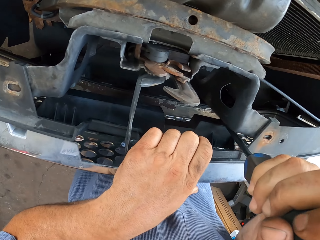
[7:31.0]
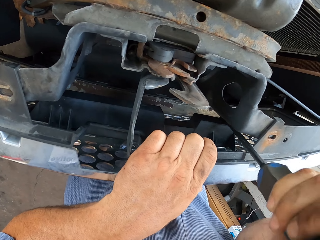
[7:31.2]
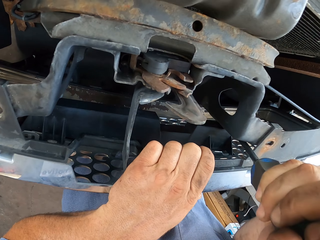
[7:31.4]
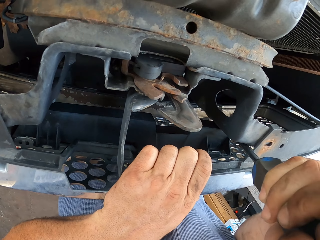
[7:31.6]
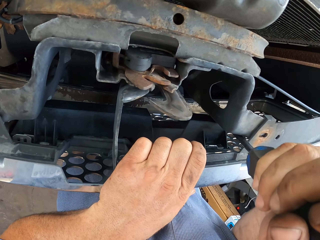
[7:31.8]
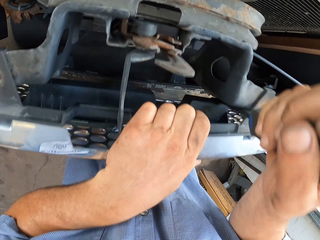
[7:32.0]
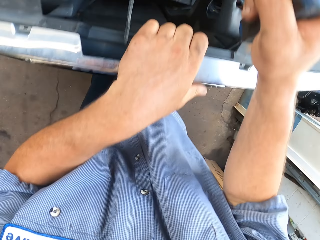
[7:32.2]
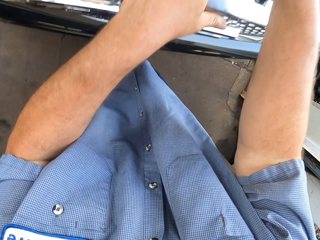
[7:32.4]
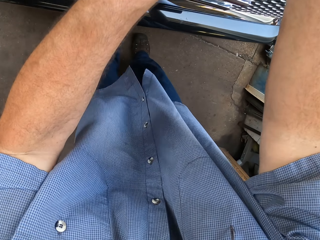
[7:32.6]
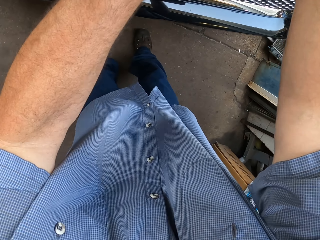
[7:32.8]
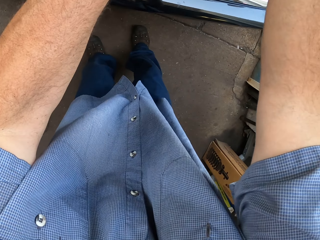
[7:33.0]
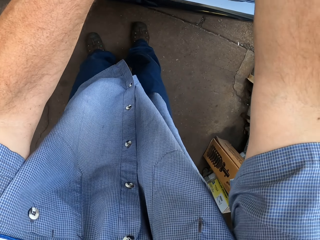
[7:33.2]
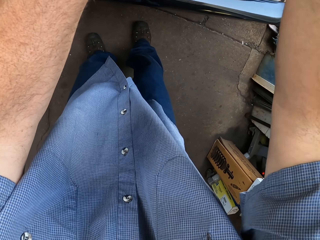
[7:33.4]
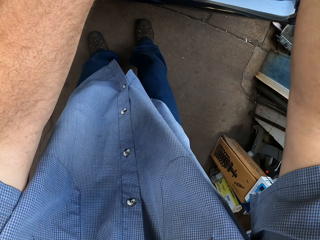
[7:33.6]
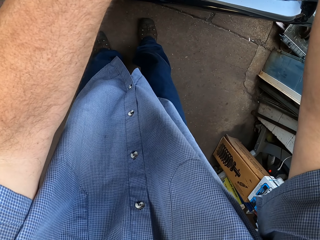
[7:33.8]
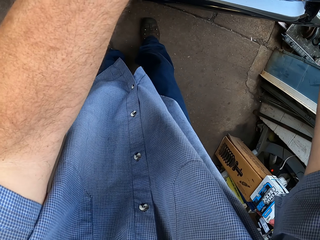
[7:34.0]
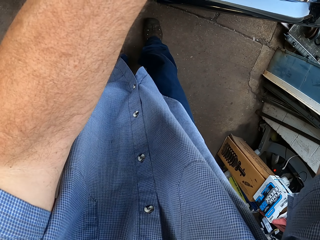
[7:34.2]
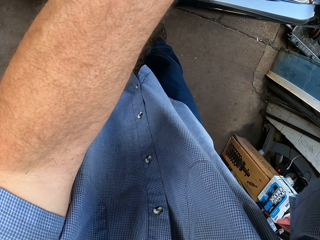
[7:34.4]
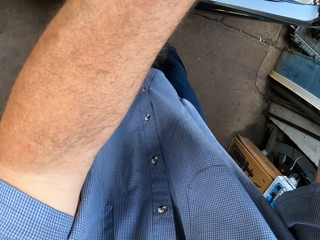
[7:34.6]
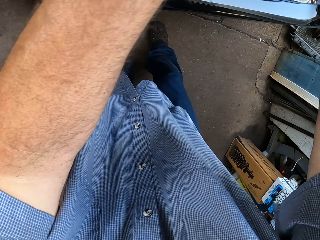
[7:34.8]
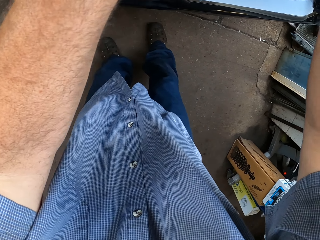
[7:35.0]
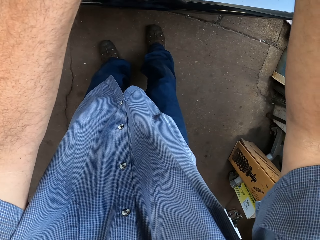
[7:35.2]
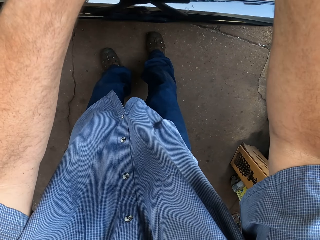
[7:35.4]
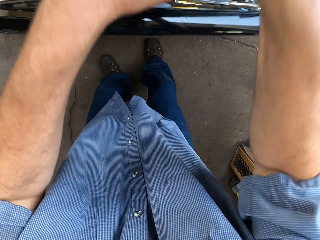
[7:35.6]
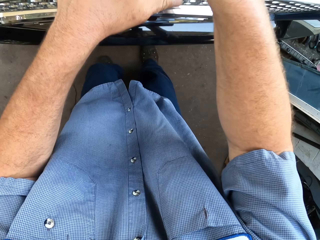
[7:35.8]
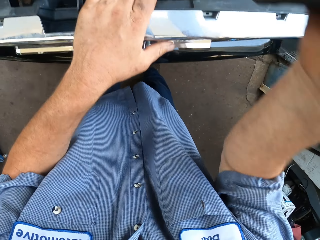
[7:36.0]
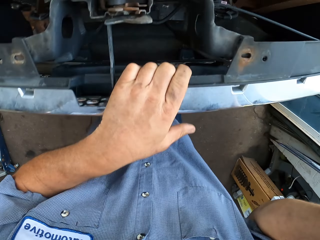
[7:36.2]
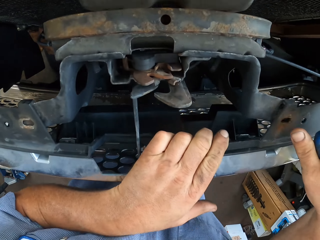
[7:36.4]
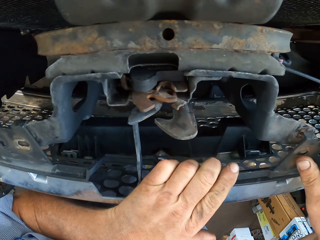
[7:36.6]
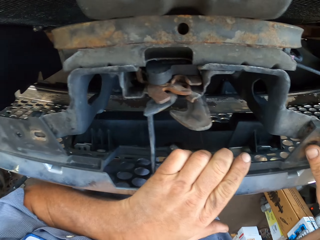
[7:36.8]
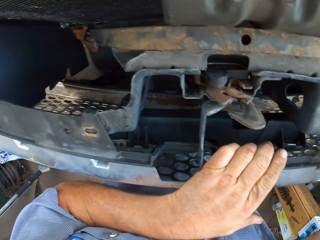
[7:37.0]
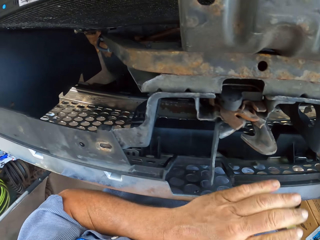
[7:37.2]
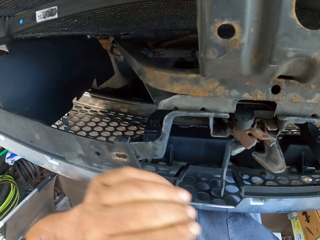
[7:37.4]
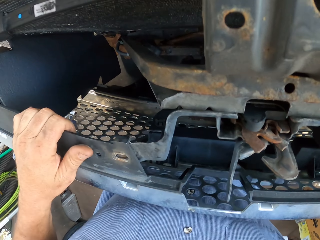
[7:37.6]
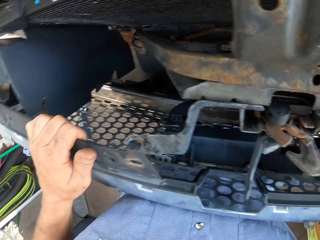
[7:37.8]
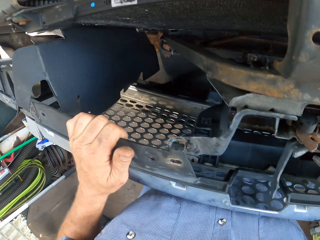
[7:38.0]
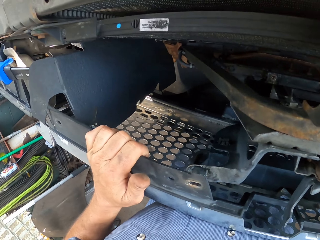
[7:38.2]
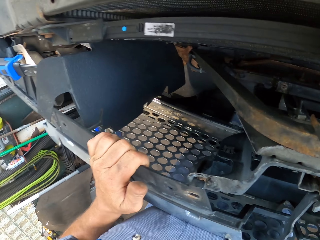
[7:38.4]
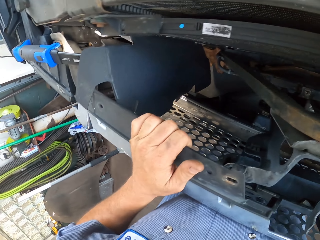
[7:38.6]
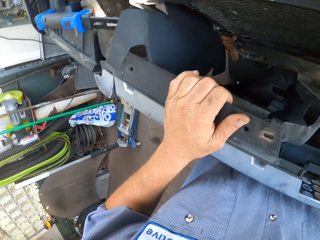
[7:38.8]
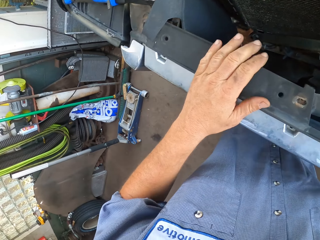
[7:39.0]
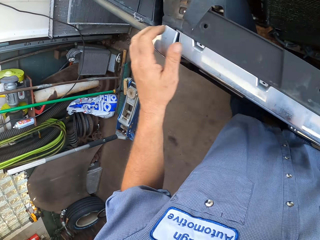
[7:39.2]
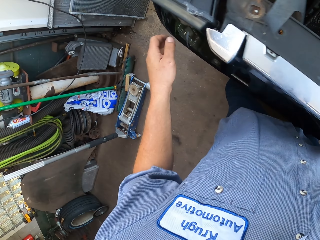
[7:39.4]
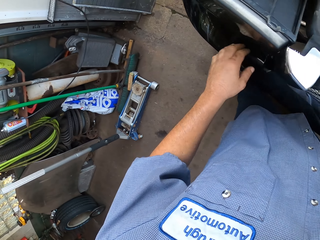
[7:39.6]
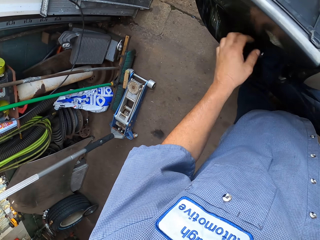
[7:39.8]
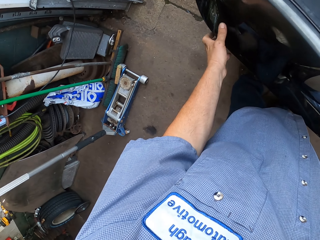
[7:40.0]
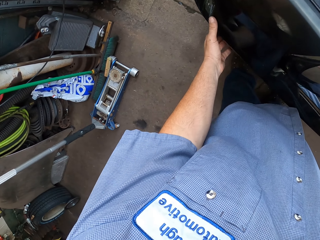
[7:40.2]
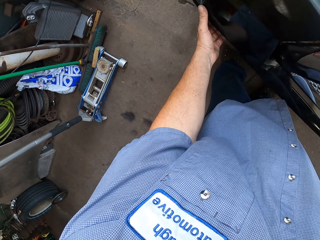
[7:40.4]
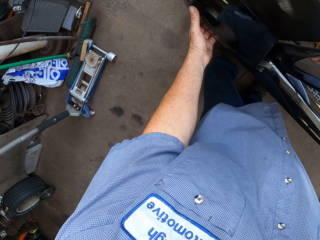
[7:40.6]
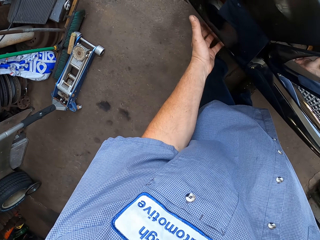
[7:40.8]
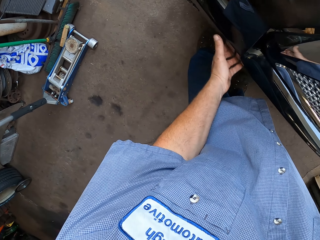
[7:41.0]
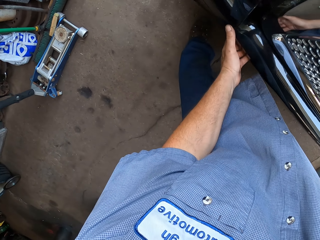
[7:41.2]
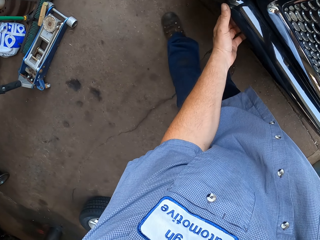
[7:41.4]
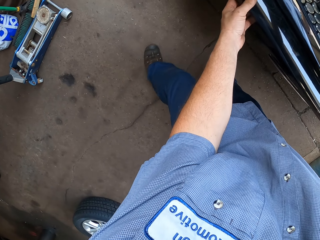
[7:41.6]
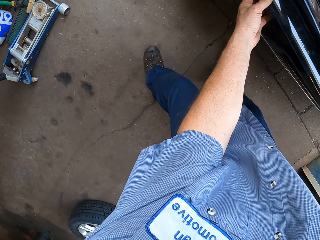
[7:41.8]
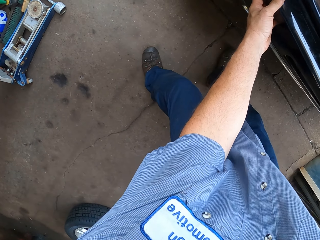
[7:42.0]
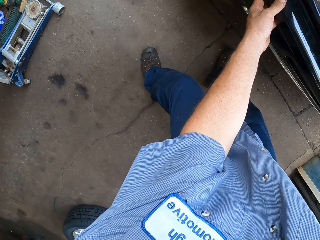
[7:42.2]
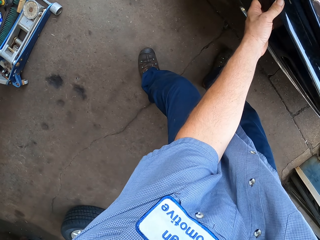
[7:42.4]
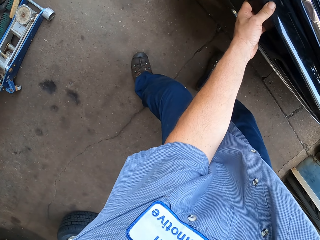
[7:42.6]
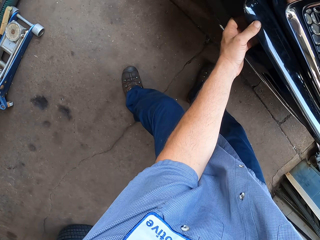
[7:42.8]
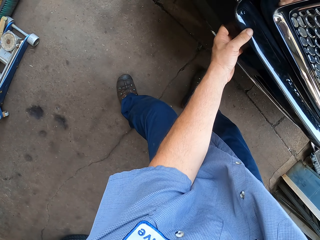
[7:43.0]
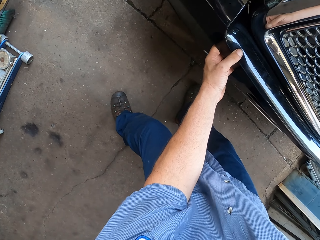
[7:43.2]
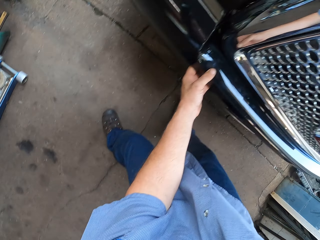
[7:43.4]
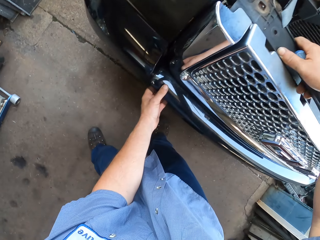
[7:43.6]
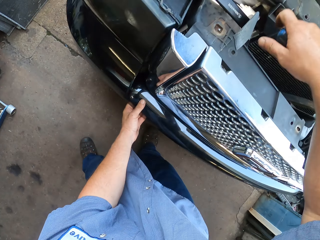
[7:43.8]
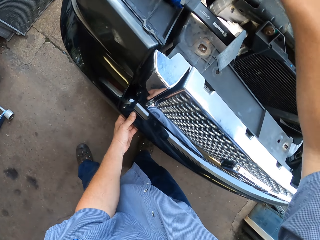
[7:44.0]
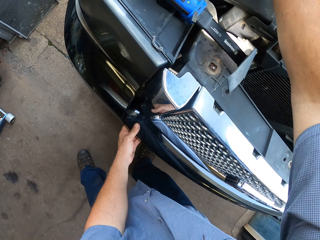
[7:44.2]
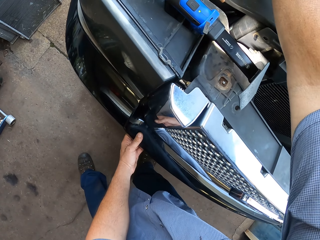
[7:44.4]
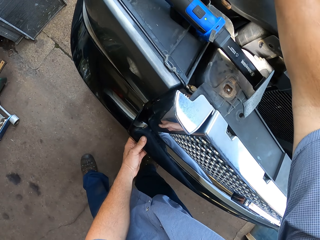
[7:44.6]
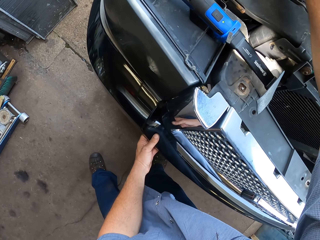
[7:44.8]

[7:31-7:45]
The camera wearer puts the screwdriver inside the drills. They unscrew a nut. They look down. They pull out the screwdriver. They pull the metal with both hands. They pull a bumper.

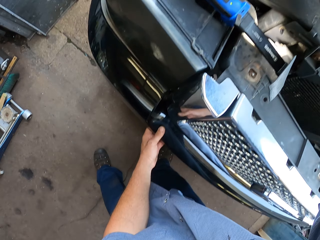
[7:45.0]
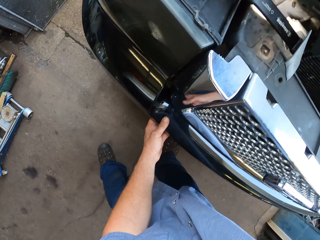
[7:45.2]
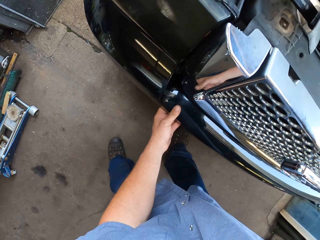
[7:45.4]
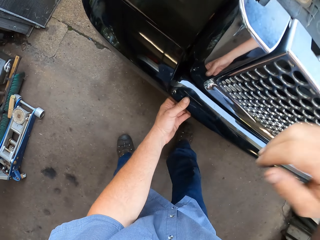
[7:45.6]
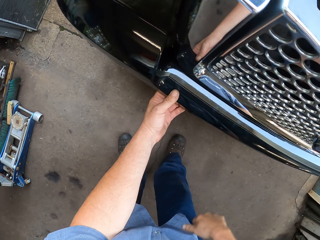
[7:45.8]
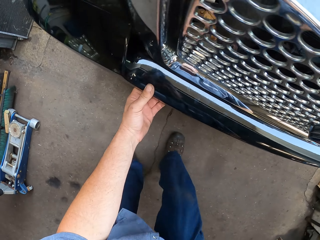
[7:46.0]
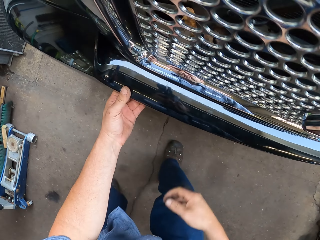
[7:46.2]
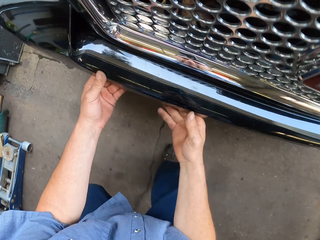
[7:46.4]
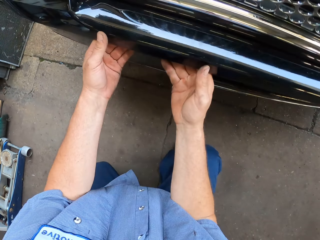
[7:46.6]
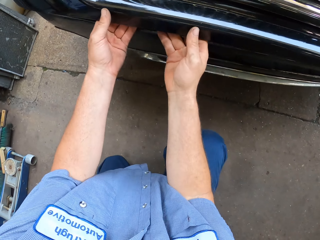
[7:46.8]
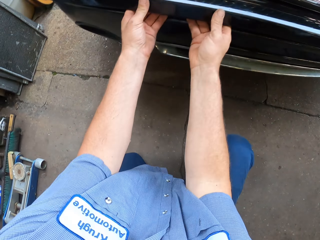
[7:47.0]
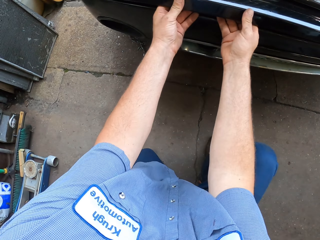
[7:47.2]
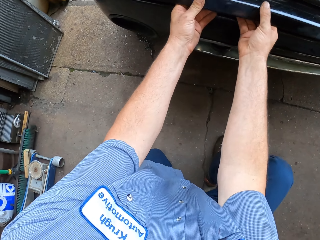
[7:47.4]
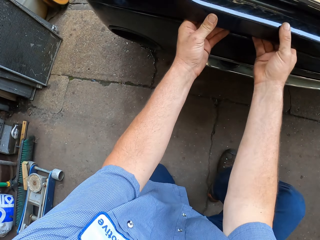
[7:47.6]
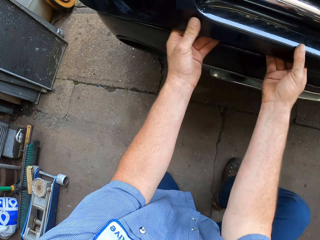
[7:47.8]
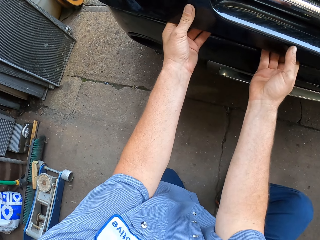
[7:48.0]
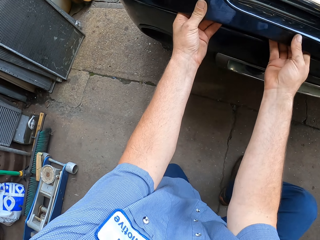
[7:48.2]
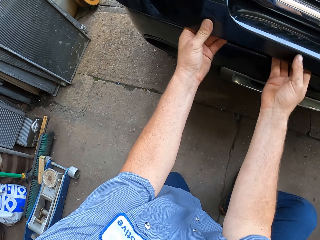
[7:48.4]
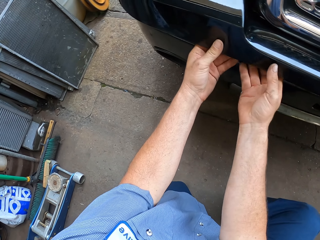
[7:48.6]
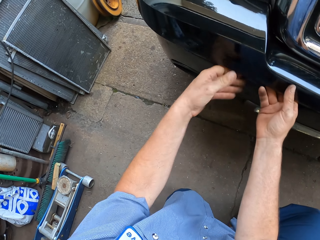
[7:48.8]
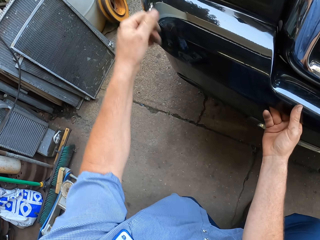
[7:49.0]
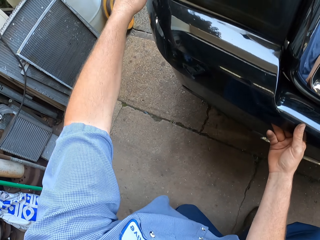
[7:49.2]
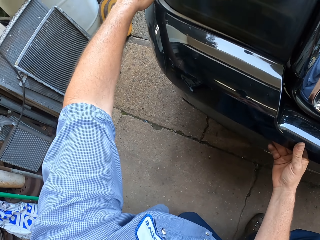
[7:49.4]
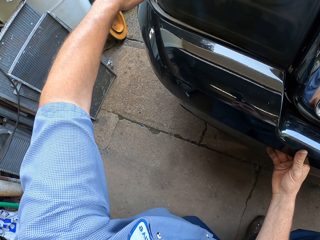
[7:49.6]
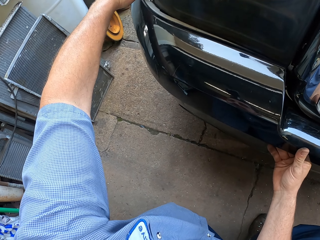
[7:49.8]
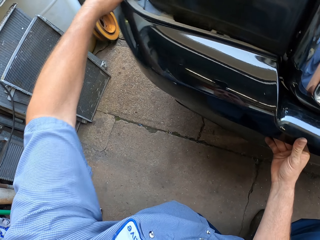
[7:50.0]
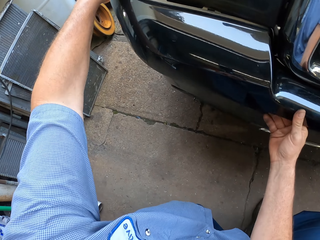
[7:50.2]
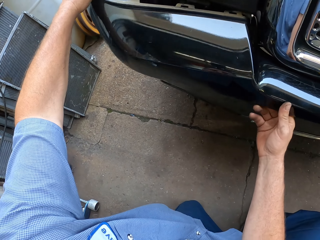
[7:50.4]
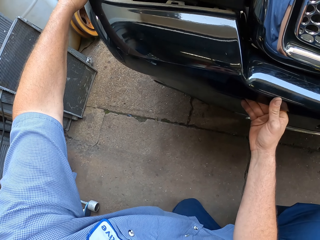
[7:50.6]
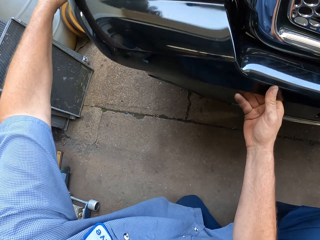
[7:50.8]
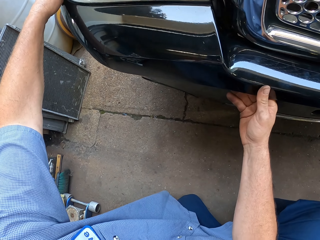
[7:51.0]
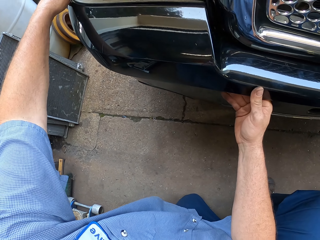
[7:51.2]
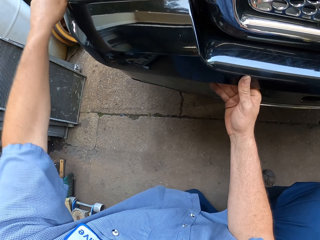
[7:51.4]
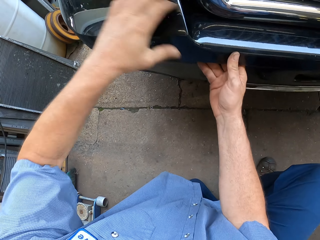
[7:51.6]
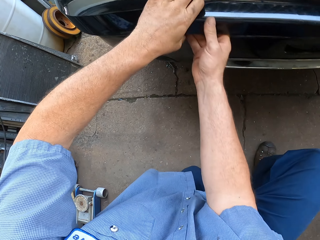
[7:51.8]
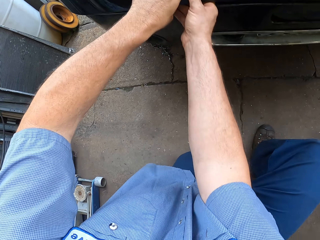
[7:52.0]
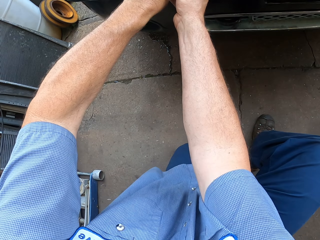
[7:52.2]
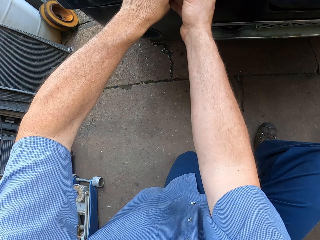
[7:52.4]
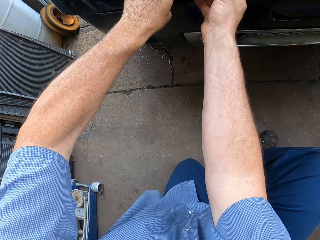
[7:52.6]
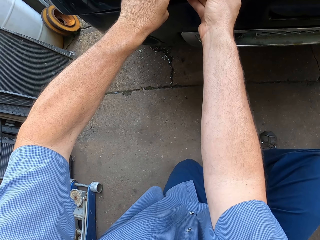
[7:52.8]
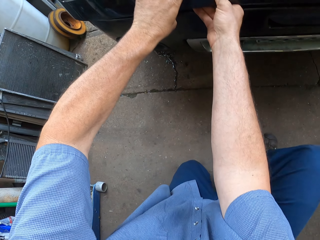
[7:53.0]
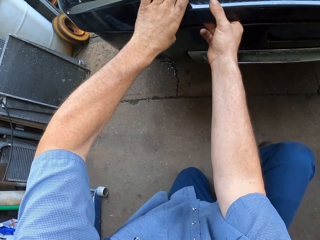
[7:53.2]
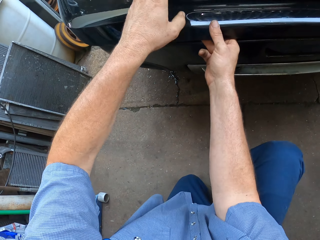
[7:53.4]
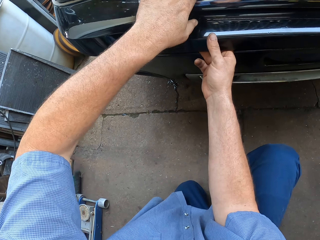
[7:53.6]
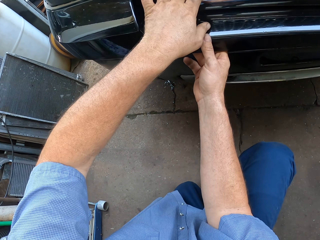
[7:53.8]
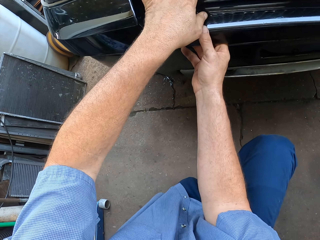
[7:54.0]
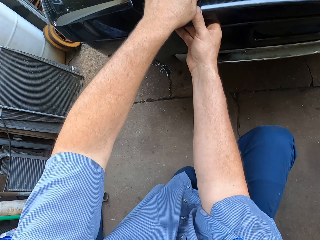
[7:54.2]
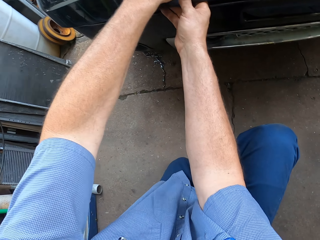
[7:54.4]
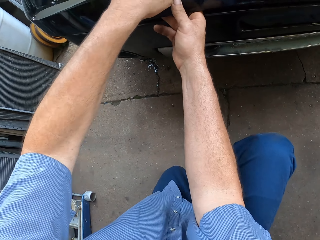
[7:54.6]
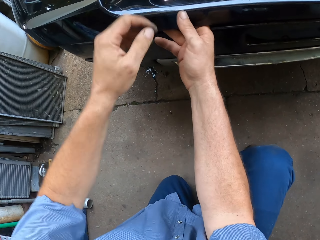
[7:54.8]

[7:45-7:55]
The camera wearer puts down the screwdriver. They squat down and look around. They pull the metal.
